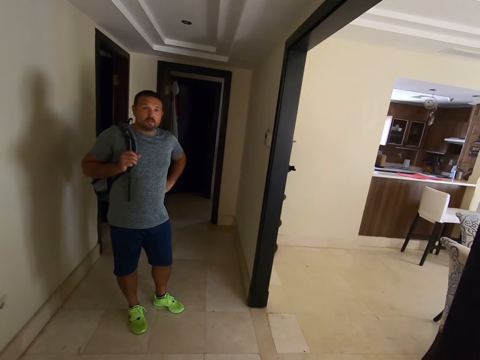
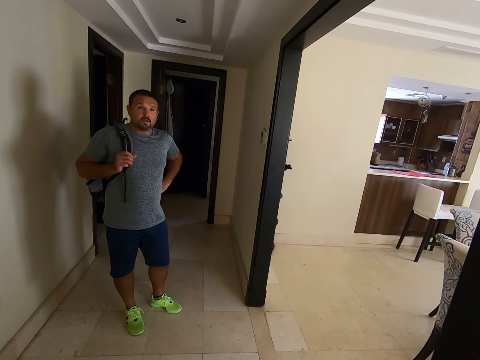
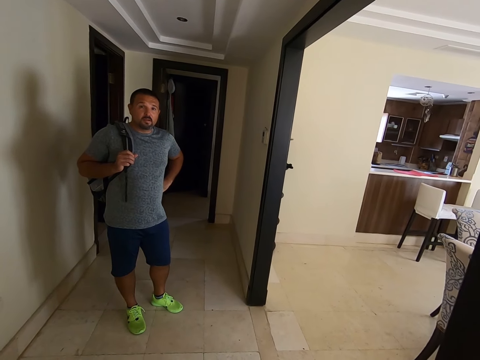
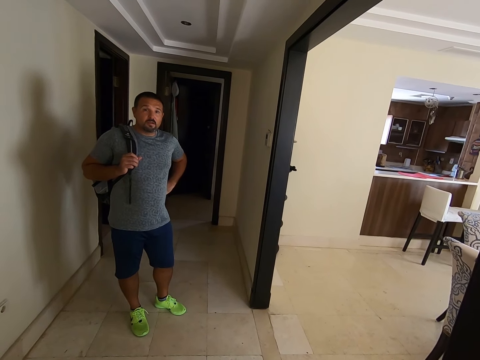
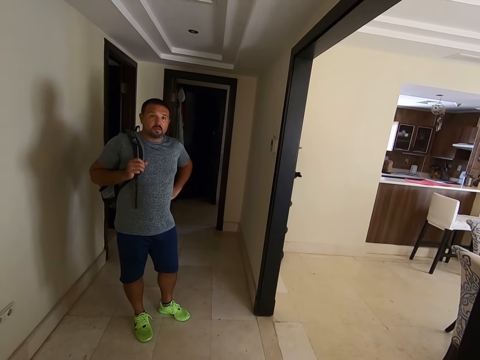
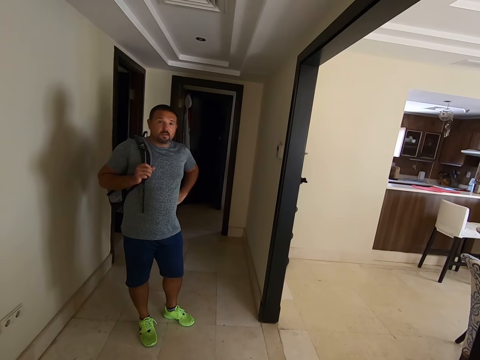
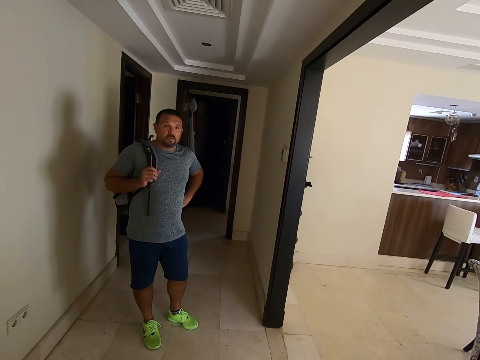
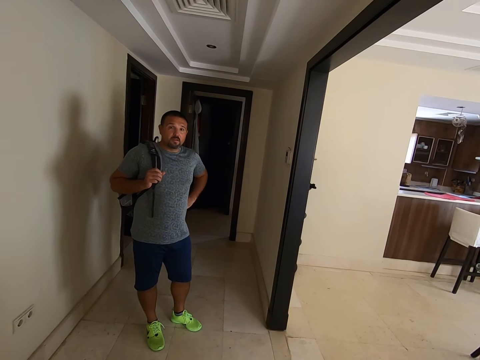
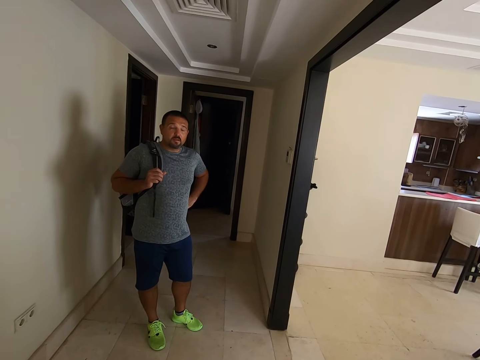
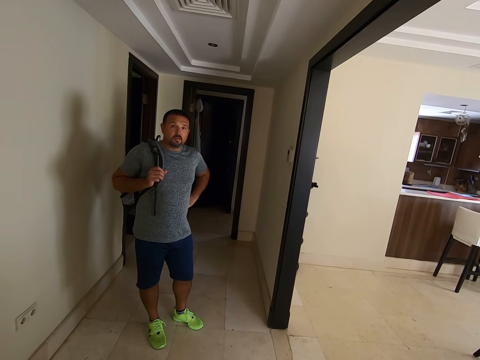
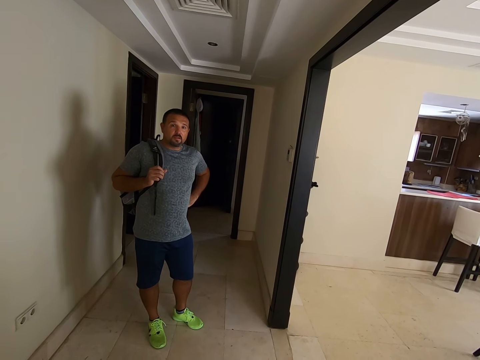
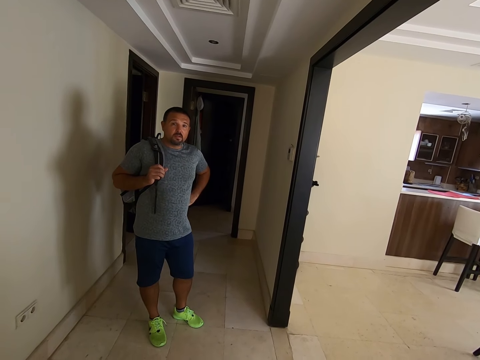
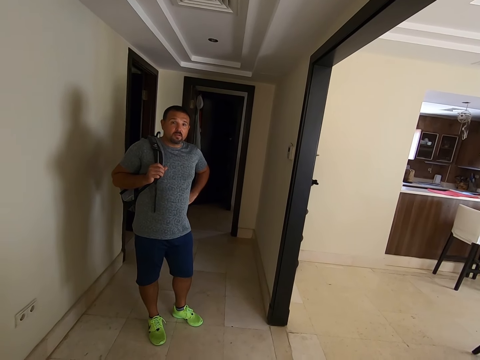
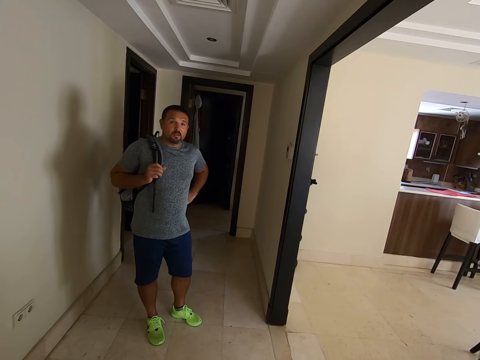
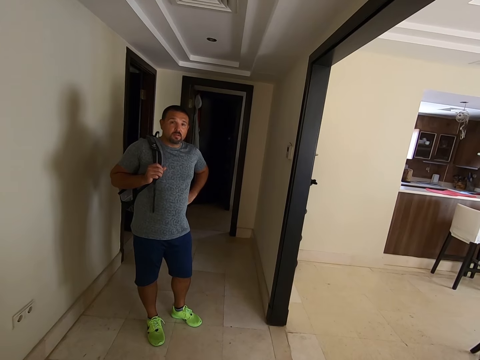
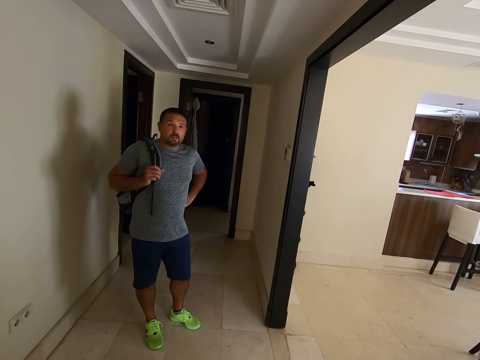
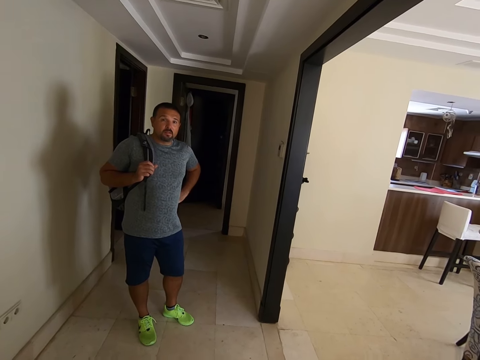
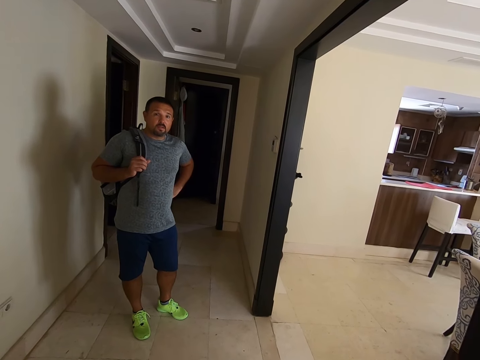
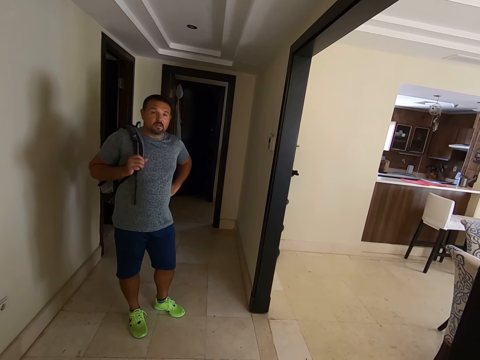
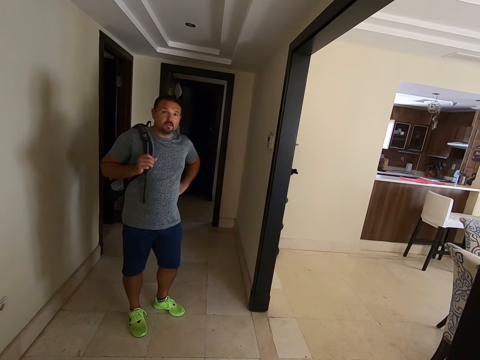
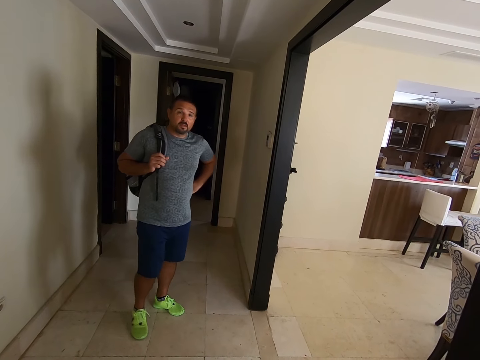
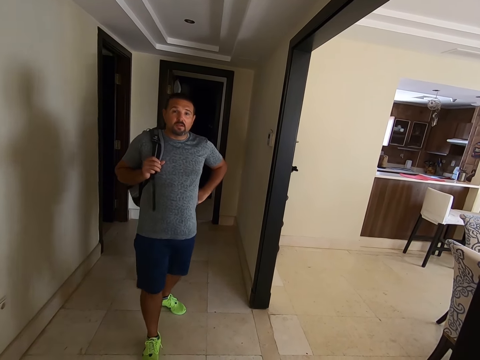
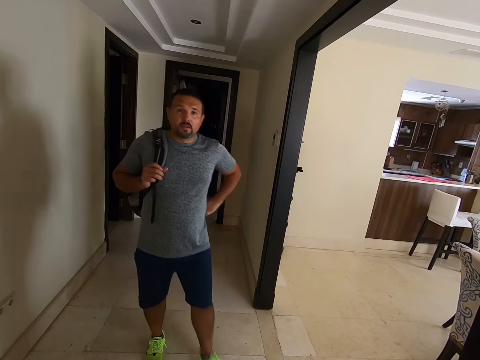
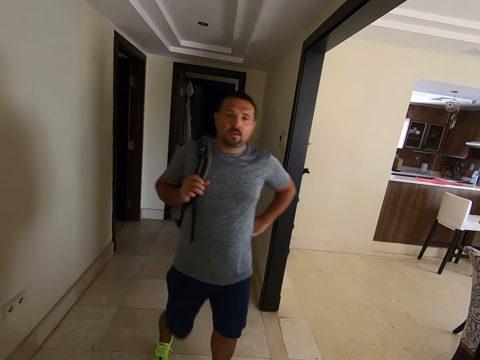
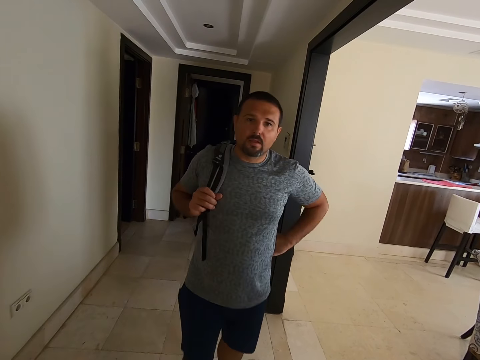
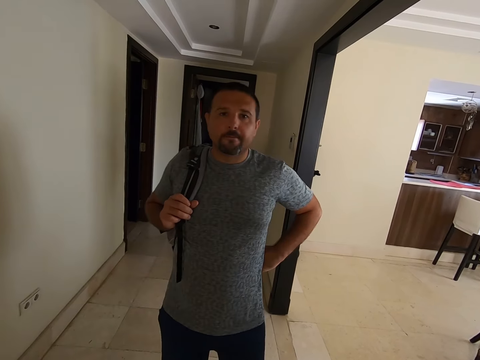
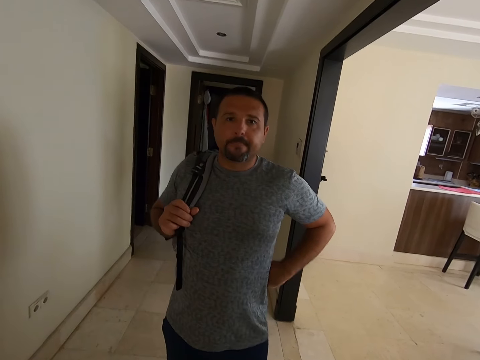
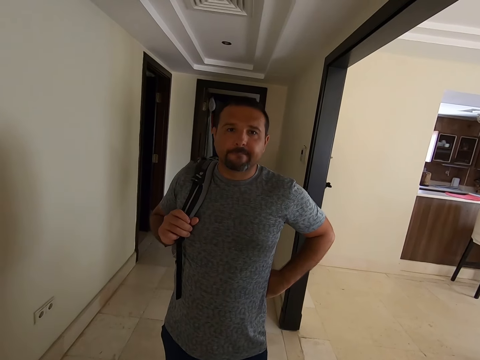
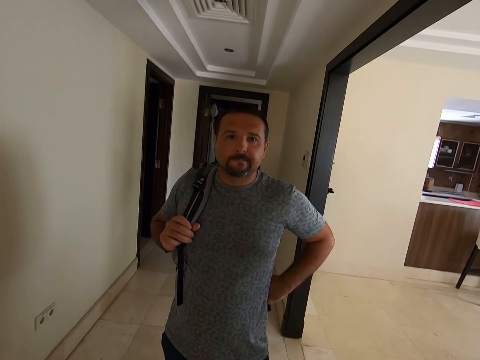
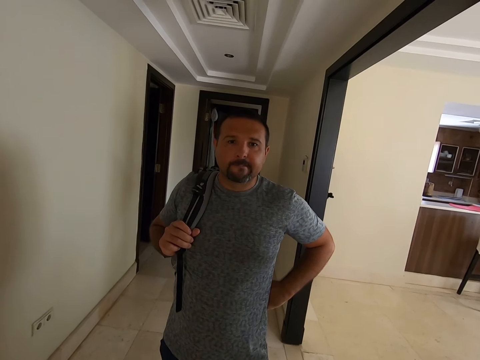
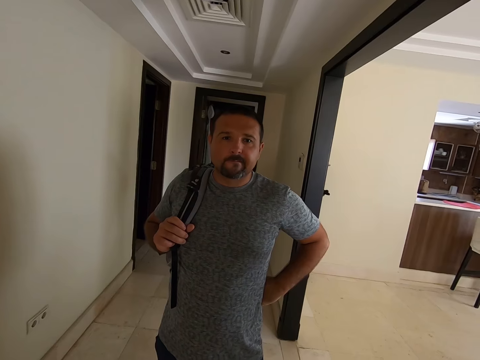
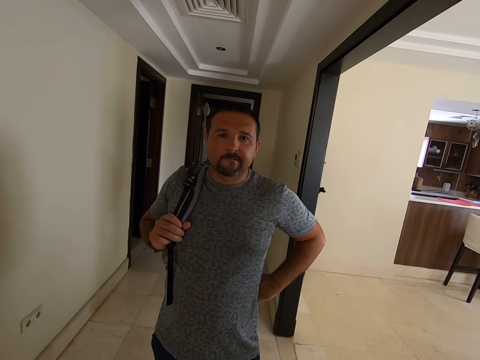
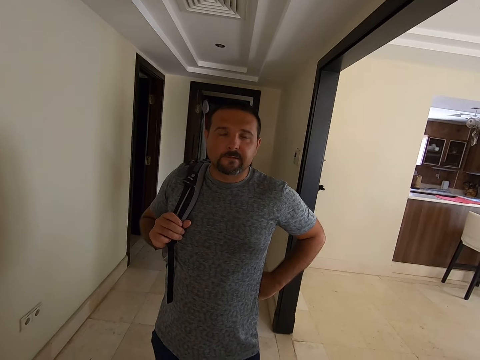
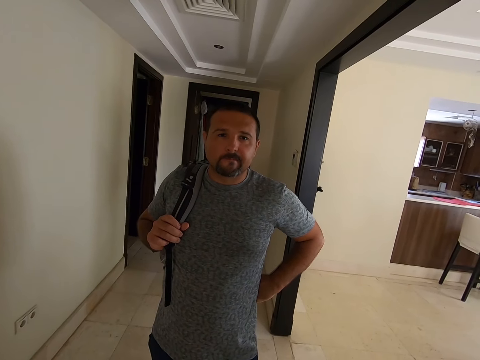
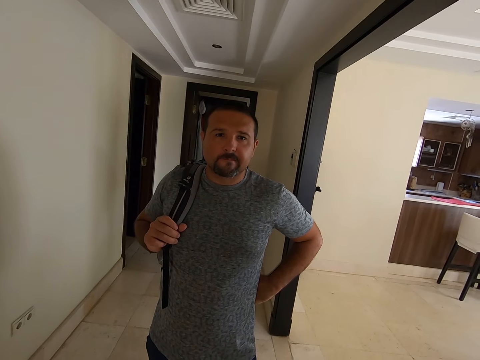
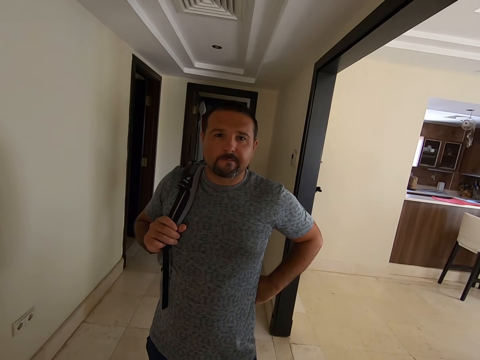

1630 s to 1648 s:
The camera wearer looks around the house. They speak through the phone. The man looks at the camera wearer. The camera wearer converses on the phone. The man walks towards the camera wearer. The camera wearer converses on the phone.

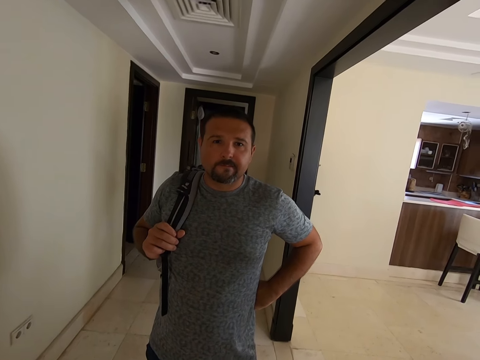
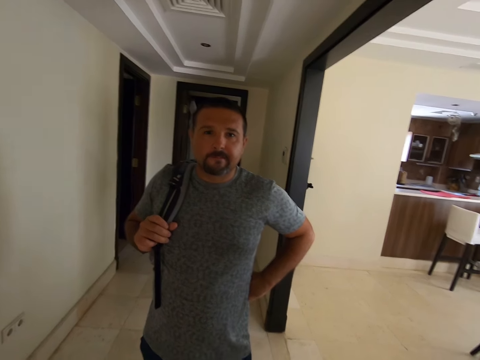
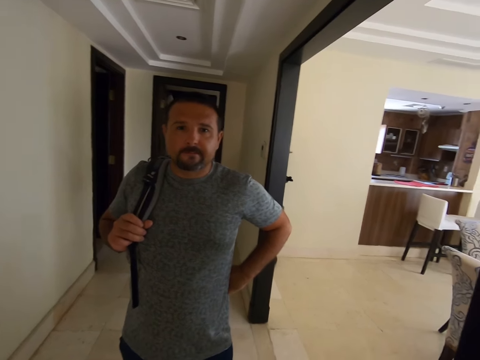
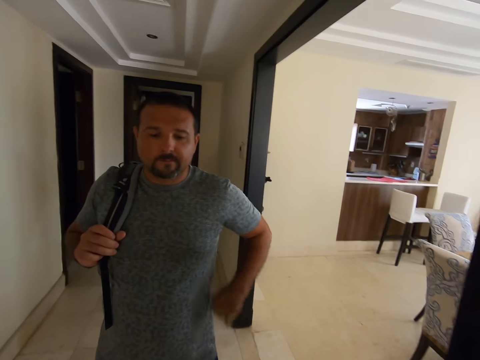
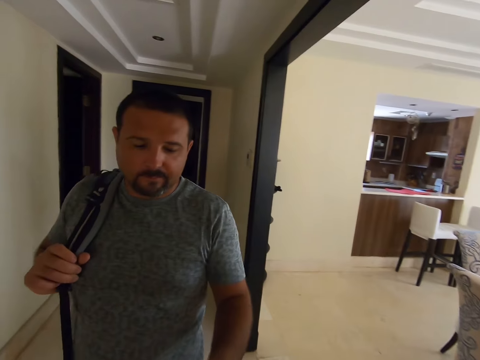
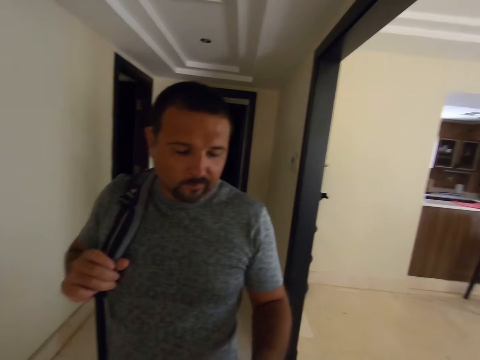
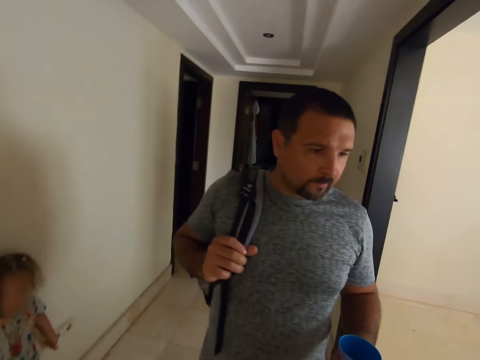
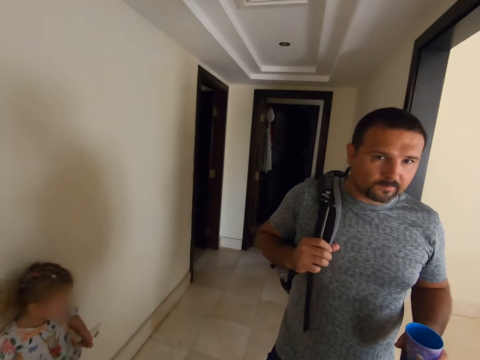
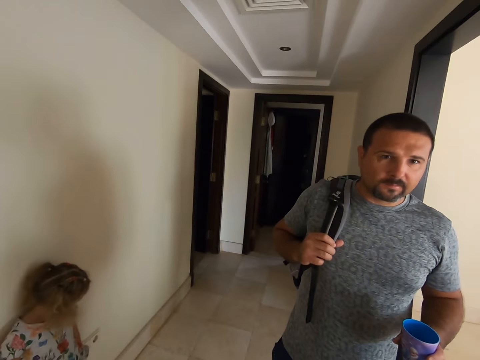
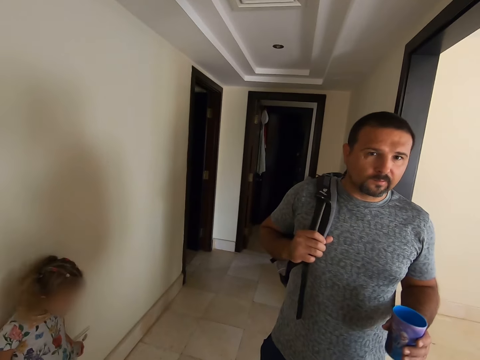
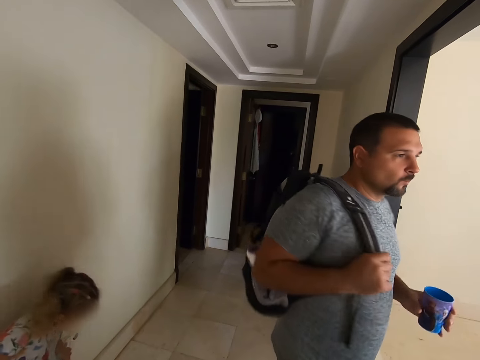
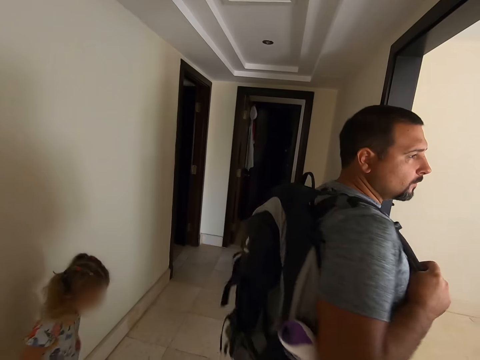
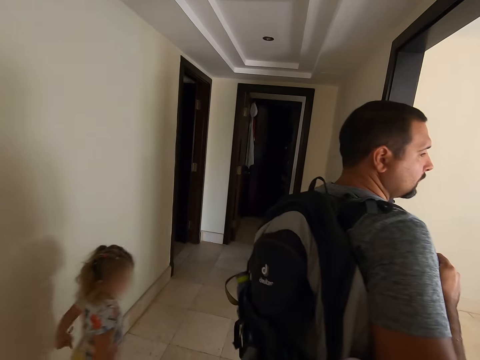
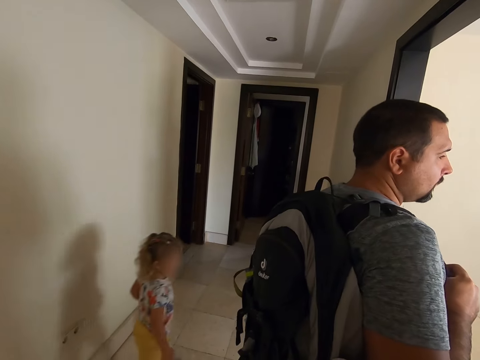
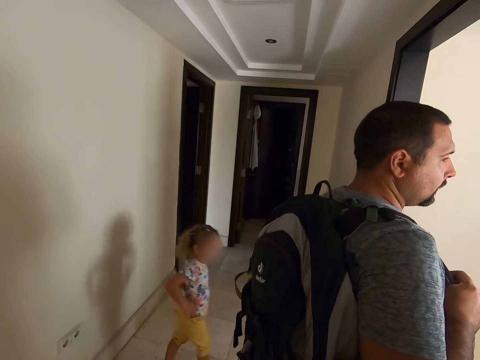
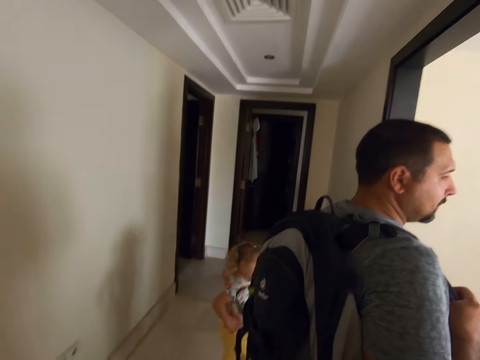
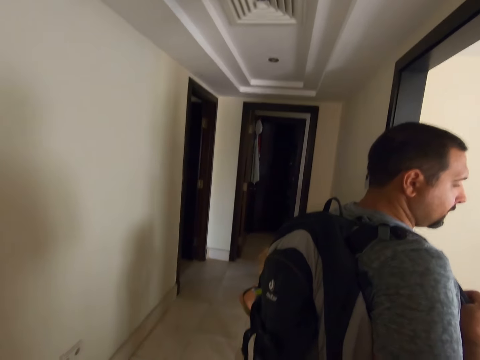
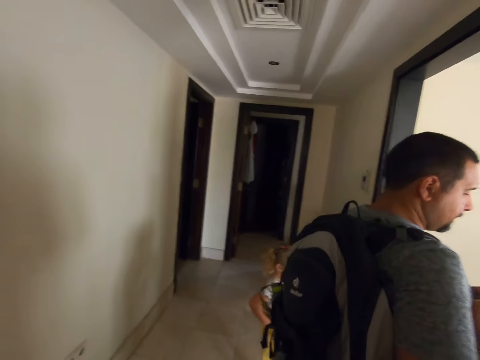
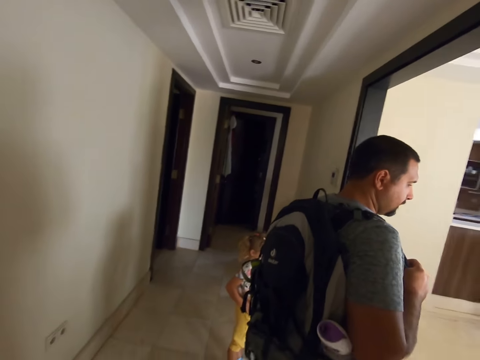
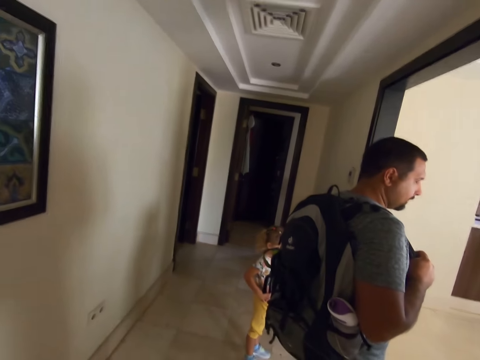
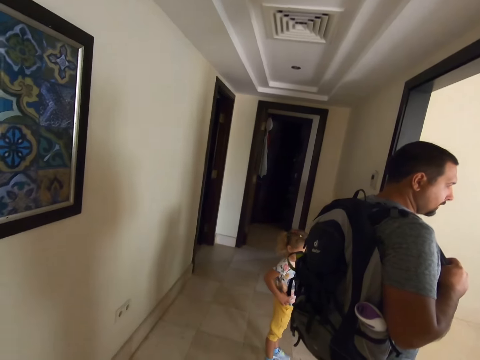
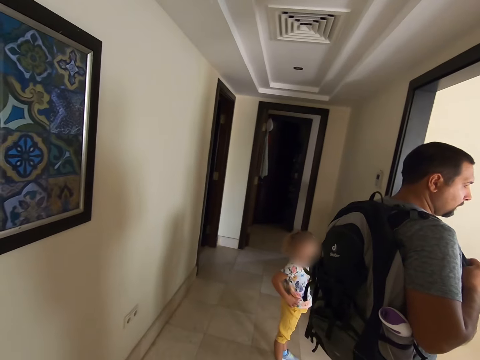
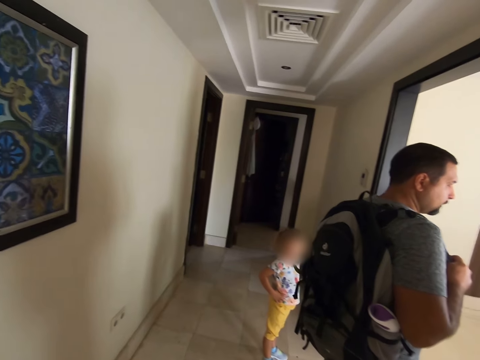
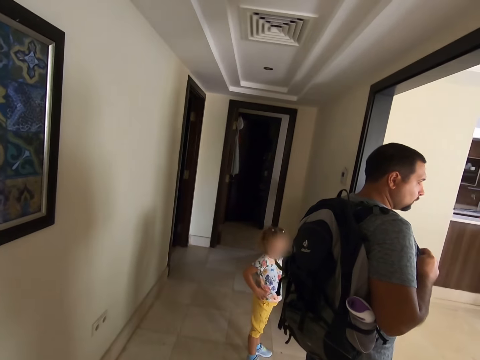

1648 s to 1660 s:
The man picks up a cup. The man holds the cup. The camera wearer converses on the phone.
